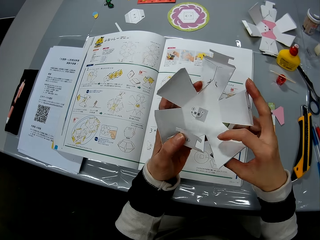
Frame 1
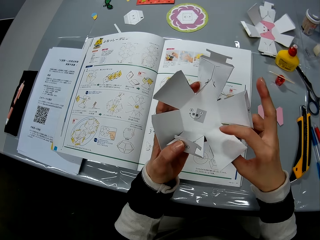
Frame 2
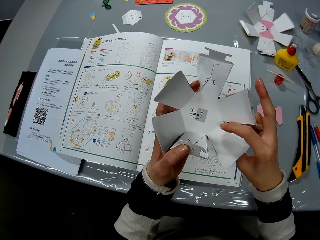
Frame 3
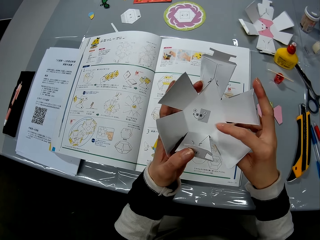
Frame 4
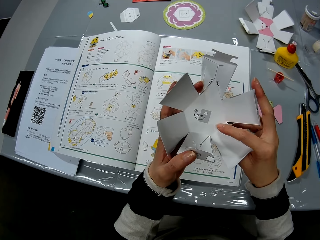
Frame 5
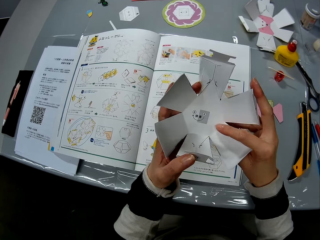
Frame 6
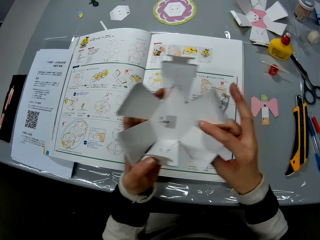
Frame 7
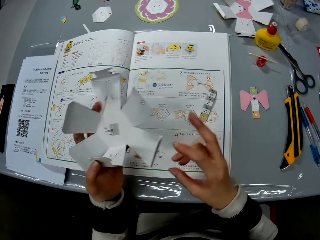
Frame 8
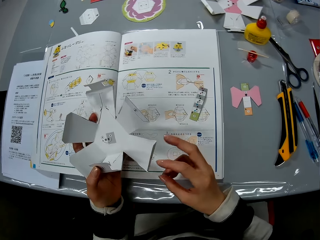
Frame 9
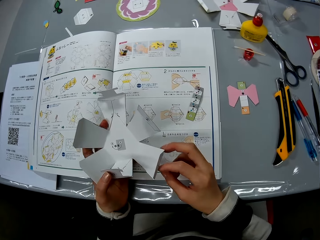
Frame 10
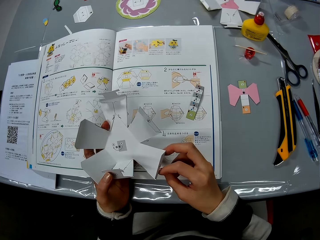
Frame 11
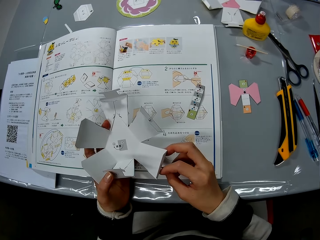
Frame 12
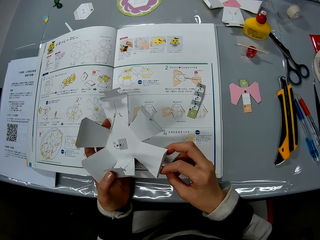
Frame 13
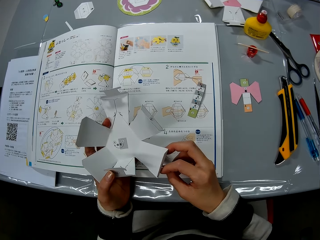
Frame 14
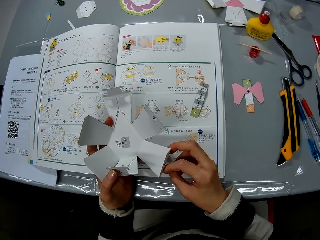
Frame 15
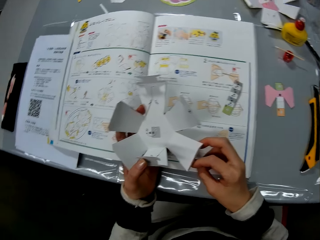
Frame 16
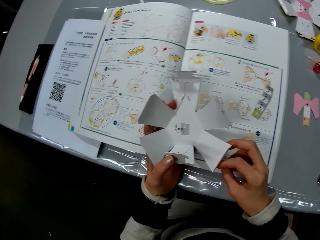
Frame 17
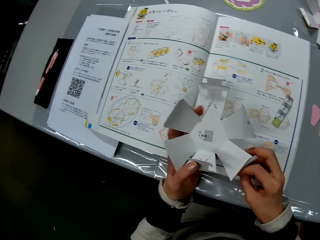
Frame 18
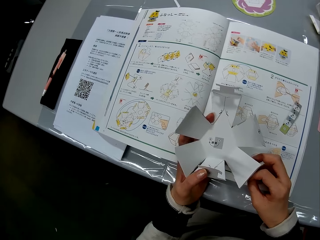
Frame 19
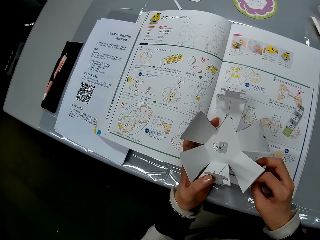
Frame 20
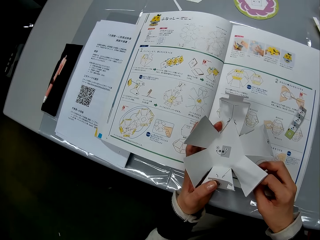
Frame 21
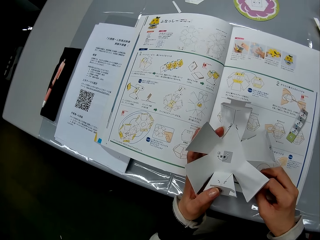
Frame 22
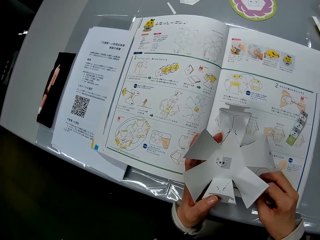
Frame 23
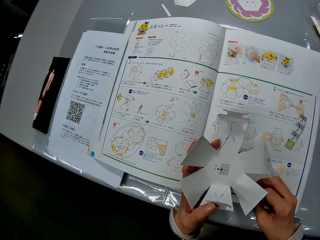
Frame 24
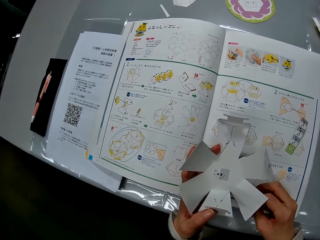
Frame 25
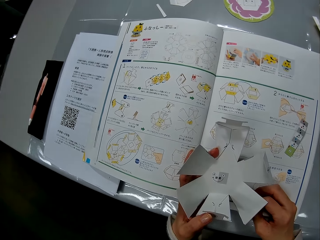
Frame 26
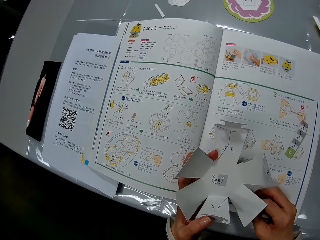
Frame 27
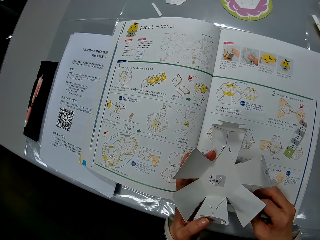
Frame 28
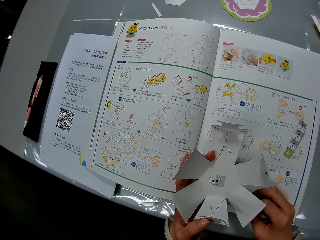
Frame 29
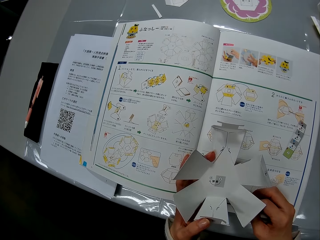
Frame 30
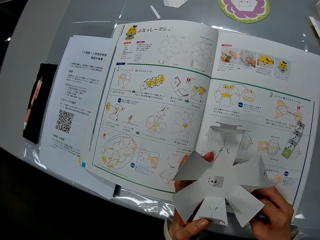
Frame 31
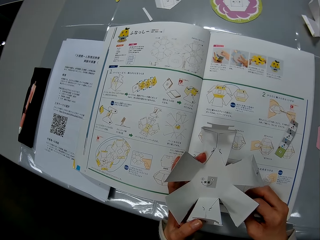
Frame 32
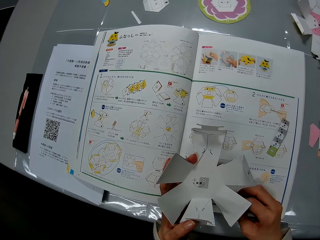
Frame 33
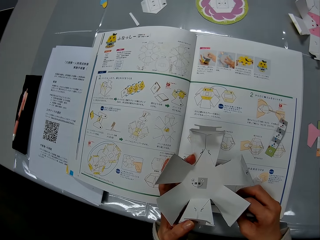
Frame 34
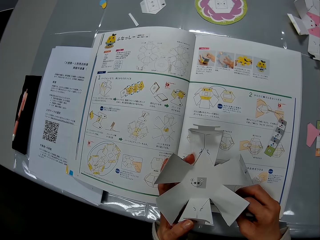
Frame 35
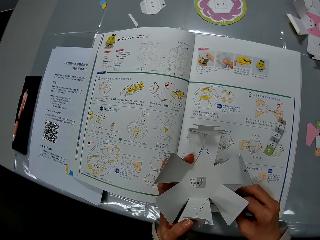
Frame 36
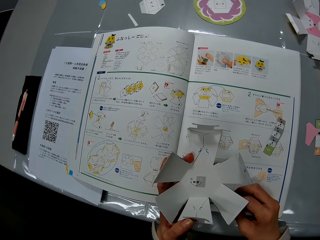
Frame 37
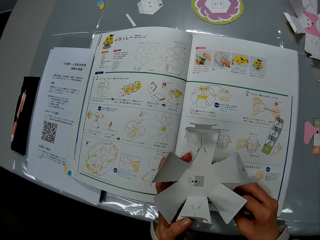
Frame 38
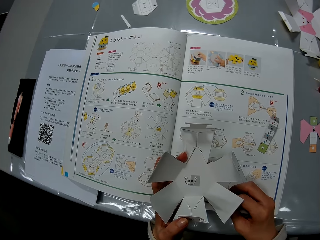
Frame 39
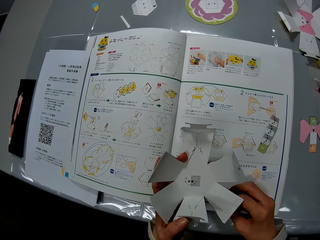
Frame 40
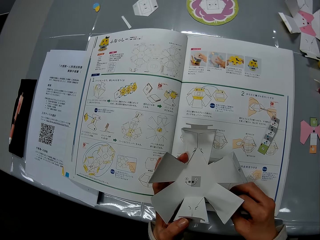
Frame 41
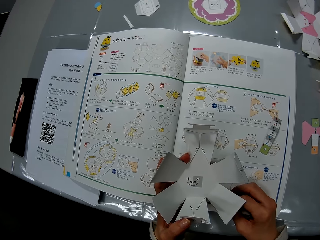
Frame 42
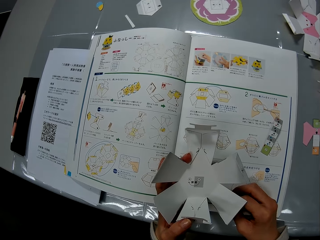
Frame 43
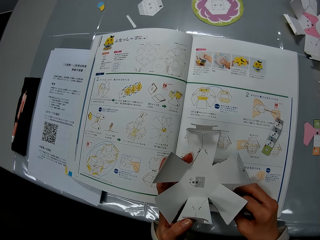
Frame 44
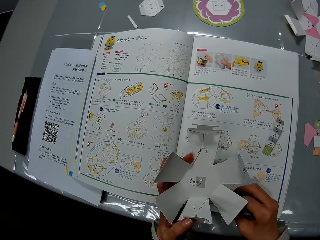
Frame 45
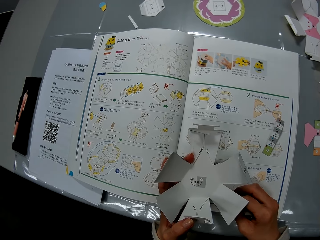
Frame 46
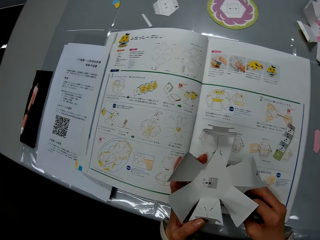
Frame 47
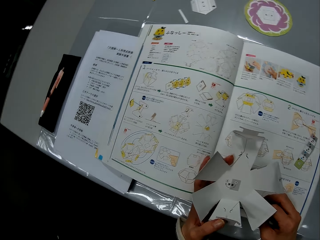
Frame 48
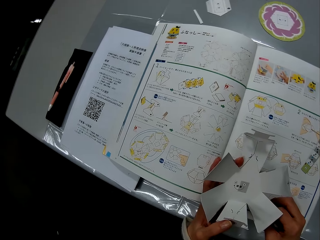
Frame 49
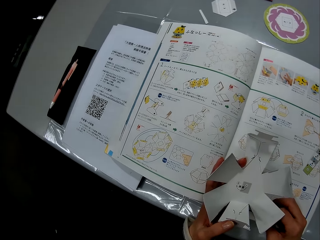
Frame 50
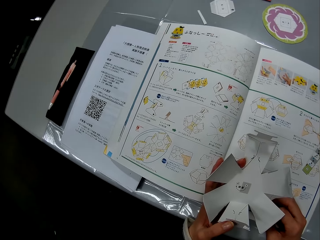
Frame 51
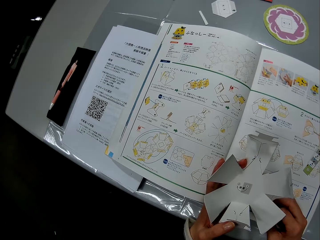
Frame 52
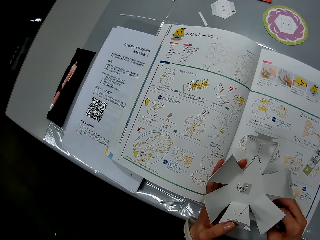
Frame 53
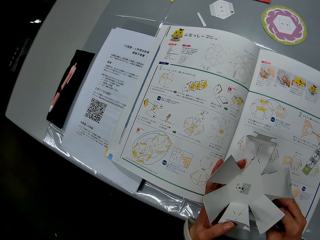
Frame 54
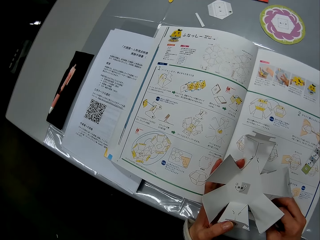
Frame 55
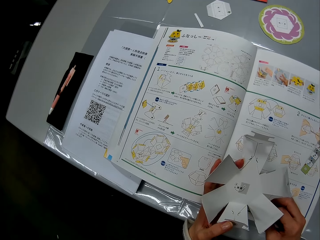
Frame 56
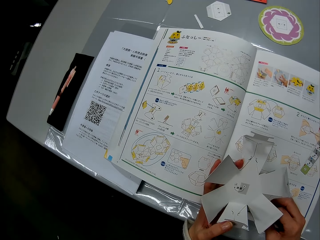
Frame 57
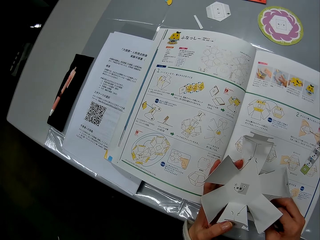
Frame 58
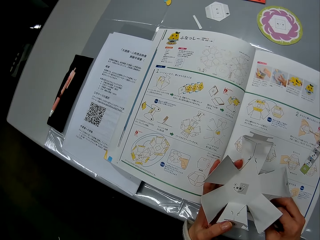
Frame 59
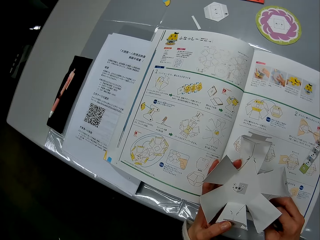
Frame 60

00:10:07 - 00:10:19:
The camera wearer lowers the craft paper in her left hand to the instruction manual on the table. She looks at the book.

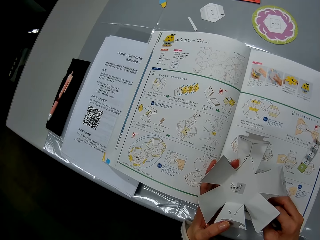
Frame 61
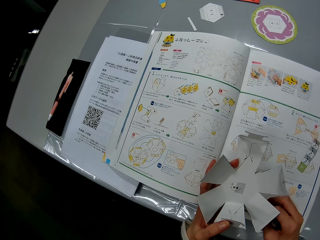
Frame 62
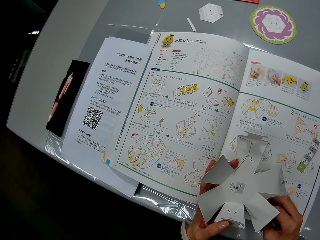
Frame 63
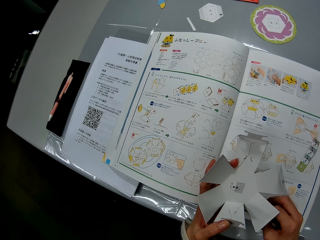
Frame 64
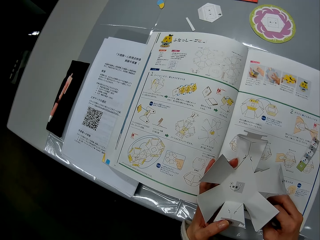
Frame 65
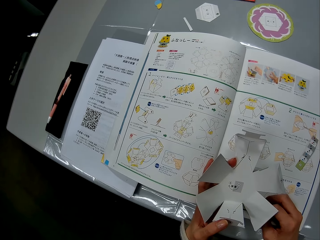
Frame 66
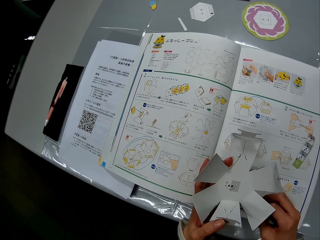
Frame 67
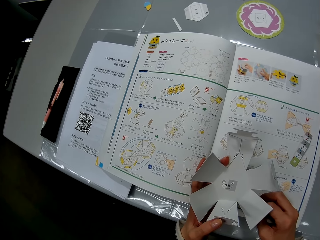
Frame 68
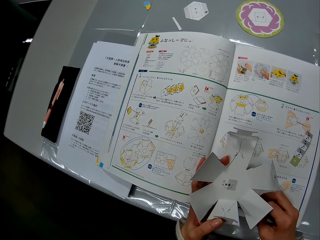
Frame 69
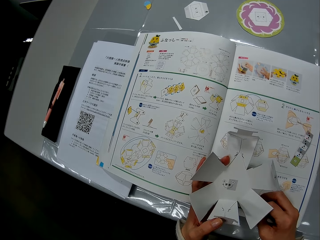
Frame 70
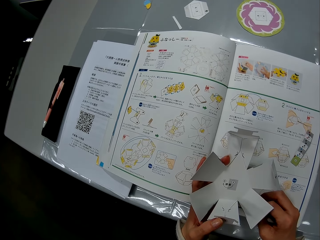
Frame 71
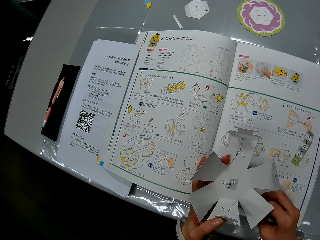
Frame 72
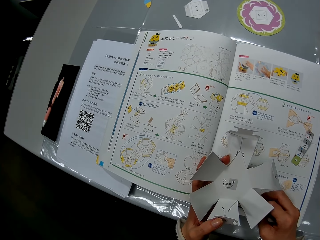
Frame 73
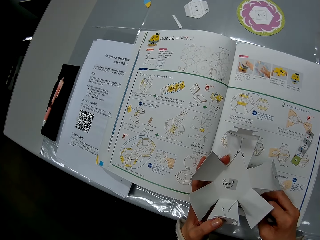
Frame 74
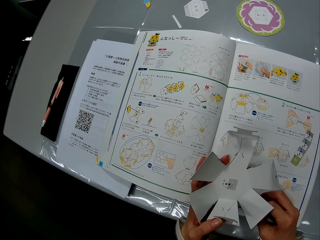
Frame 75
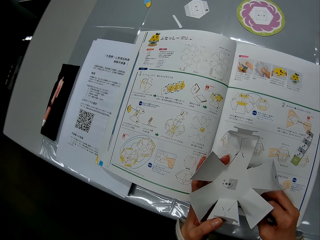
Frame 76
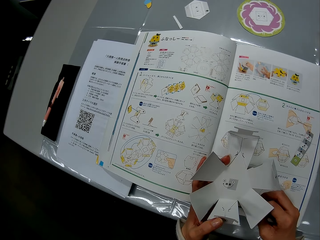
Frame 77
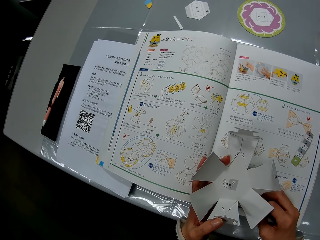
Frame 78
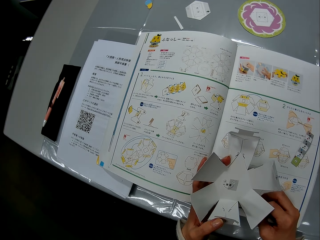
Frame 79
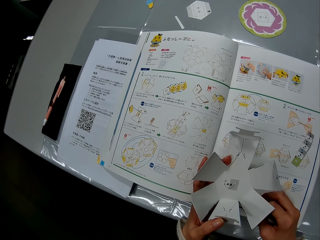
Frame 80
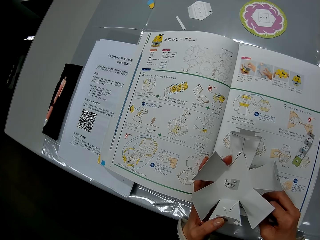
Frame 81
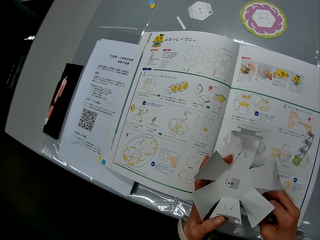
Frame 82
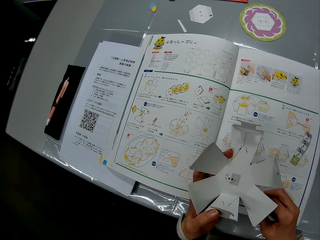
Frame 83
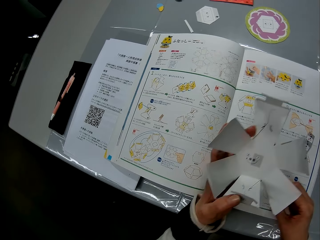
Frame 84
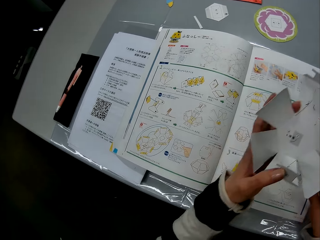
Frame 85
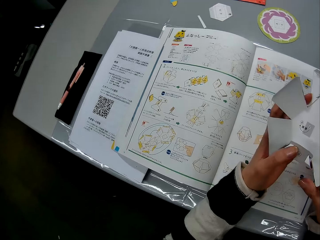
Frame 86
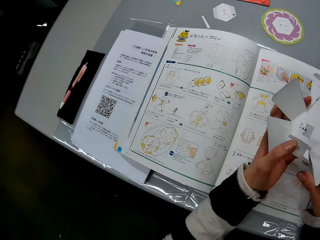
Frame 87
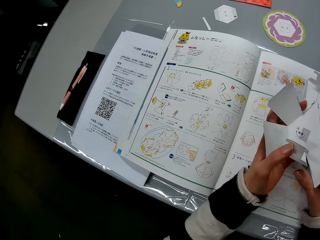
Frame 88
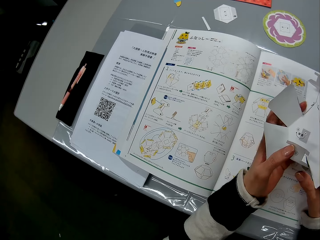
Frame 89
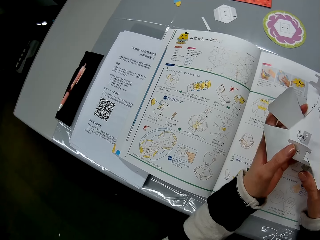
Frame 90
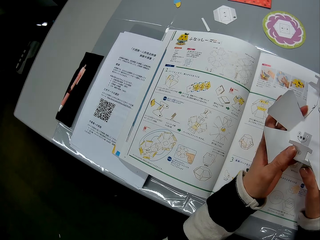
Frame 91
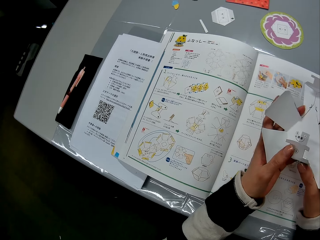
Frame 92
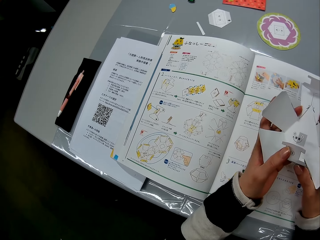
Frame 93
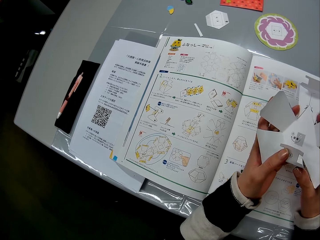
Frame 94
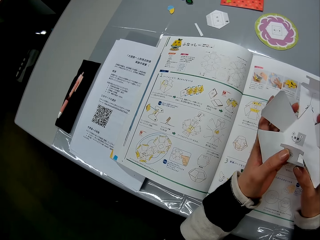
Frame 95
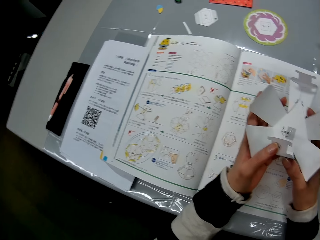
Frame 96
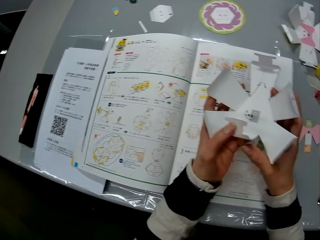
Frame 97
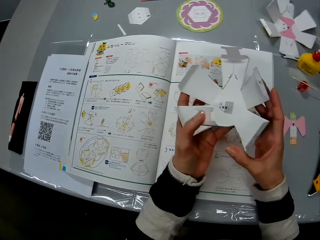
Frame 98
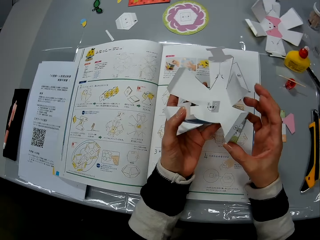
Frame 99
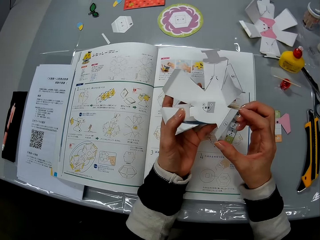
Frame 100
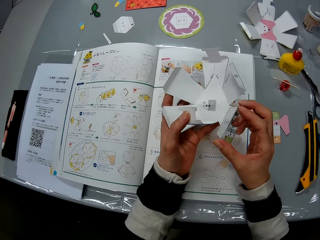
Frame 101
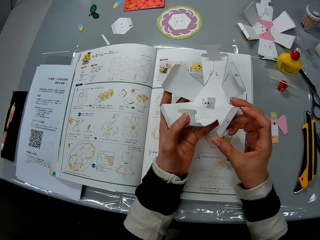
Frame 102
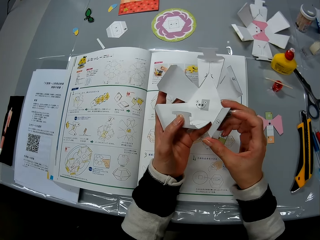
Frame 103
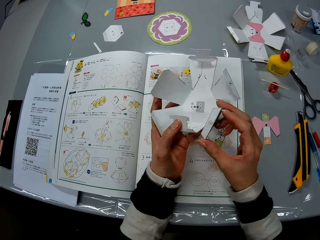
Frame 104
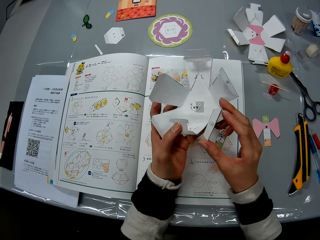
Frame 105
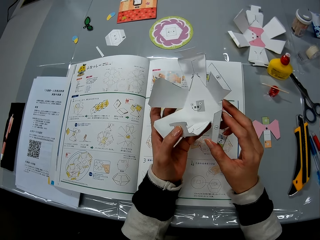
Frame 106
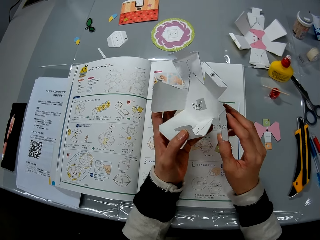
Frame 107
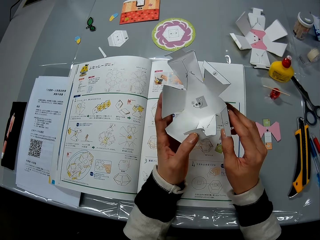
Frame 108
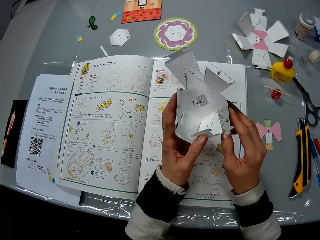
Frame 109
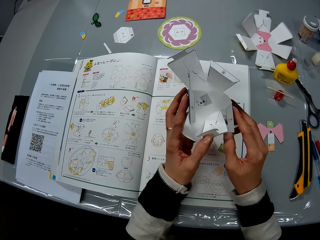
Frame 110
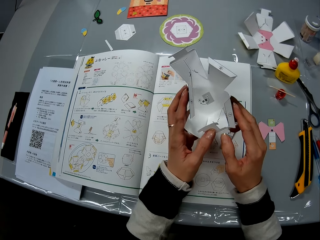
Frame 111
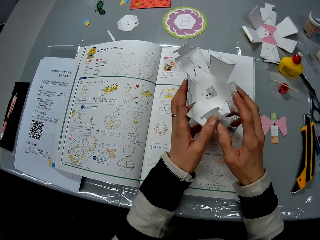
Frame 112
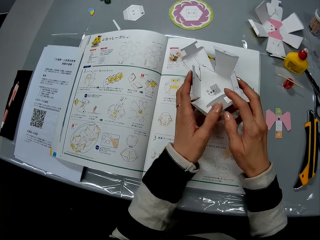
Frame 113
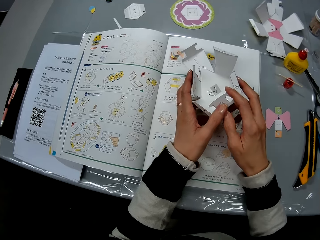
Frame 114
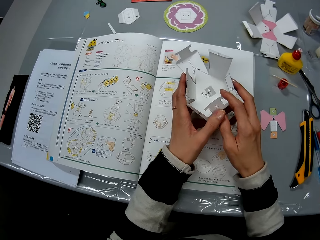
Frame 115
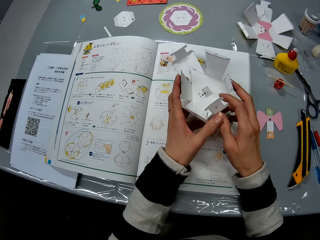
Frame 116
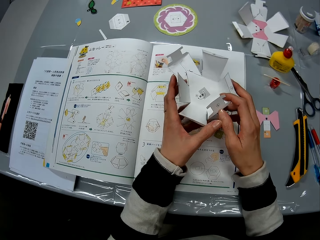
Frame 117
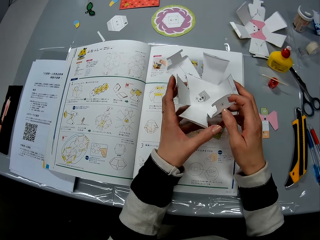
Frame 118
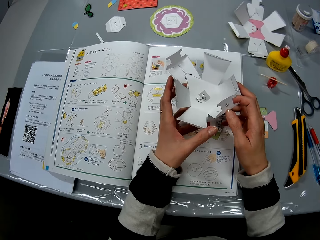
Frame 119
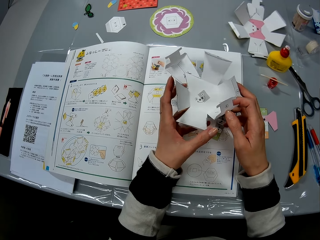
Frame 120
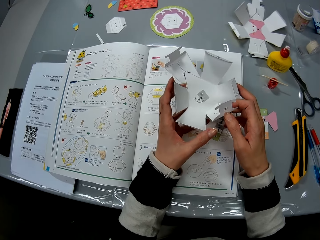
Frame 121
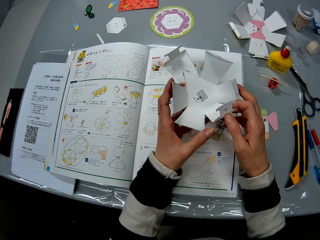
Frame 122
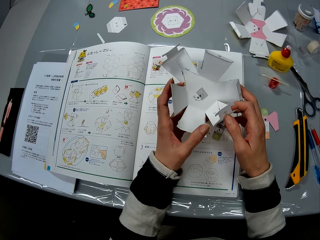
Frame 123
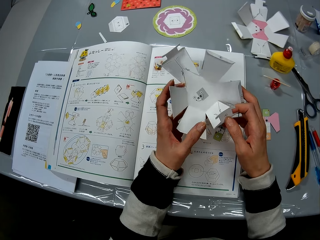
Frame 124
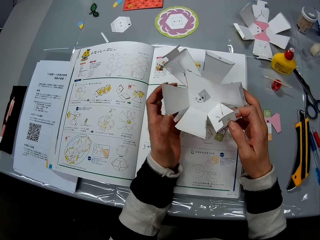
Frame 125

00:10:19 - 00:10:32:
The camera wearer moves the craft paper forward on the instruction manual. They lift the card on their hands. They fold the flaps of the craft paper with their hand. They look at the card.
